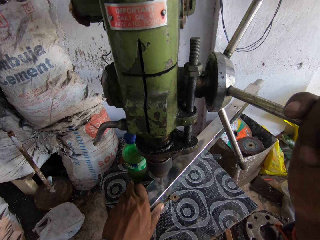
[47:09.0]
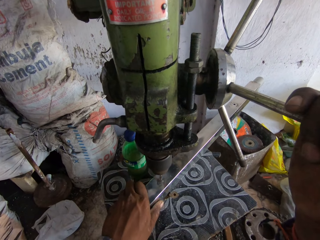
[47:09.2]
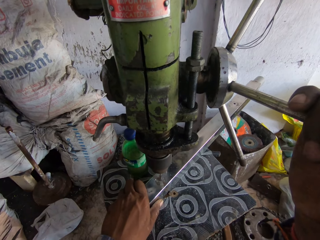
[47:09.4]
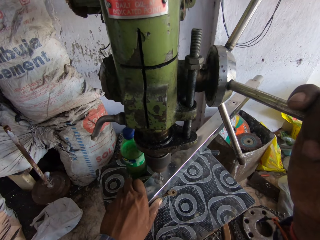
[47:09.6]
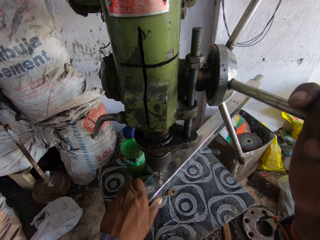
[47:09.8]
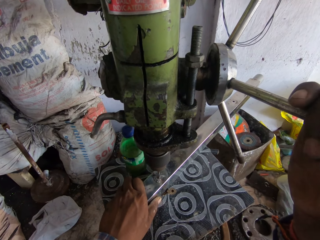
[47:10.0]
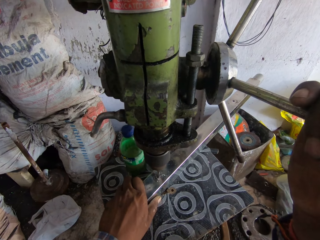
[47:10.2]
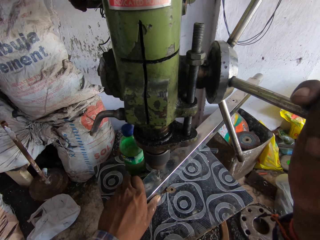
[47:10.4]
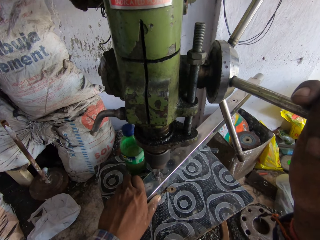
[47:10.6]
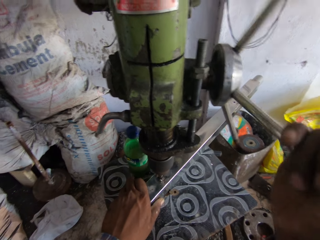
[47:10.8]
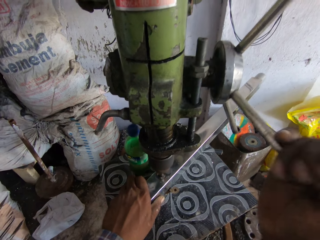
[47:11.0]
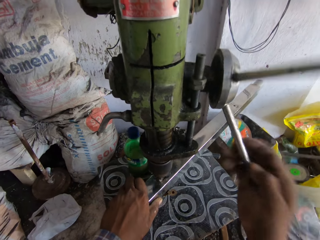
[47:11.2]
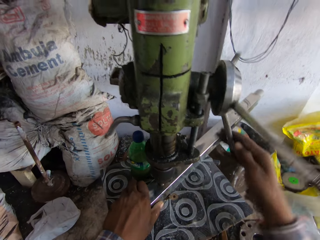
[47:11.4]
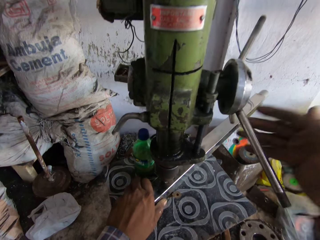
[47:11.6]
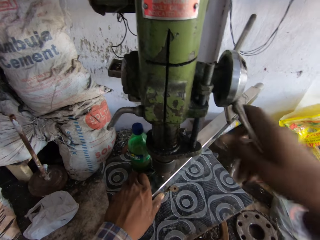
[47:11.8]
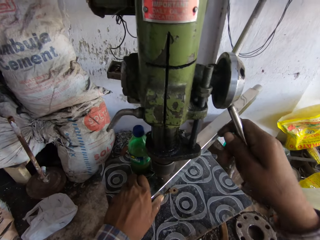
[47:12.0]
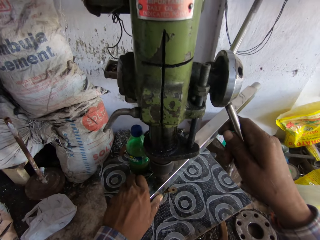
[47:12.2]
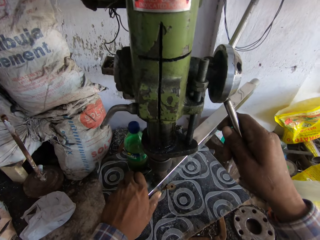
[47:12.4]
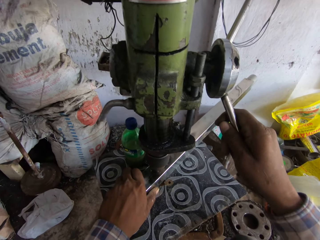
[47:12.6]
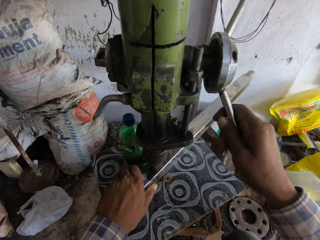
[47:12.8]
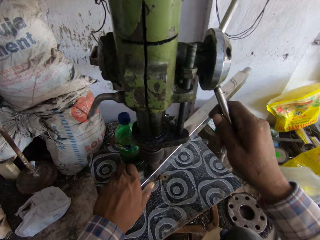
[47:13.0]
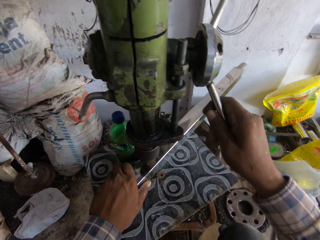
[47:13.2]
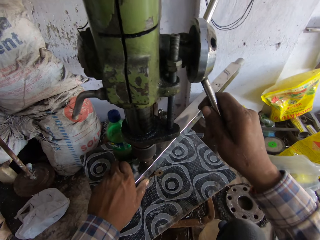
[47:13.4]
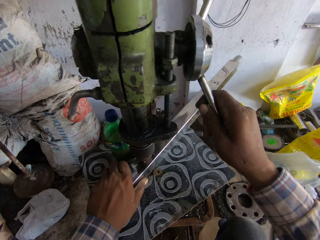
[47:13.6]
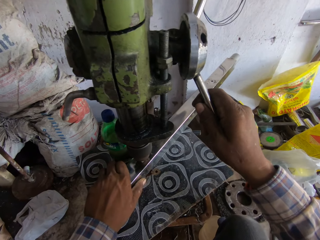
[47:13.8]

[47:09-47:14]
The camera wearer moves the metal on the drilling machine. They drill the metal with the drilling machine.
